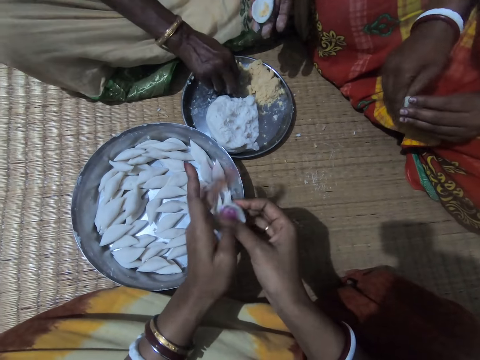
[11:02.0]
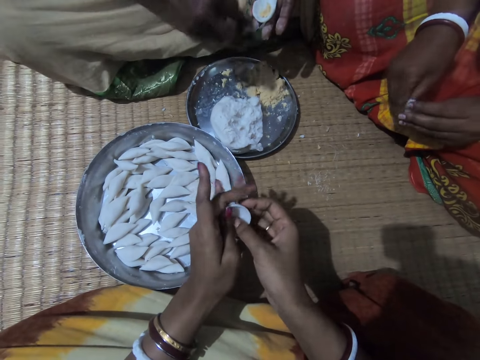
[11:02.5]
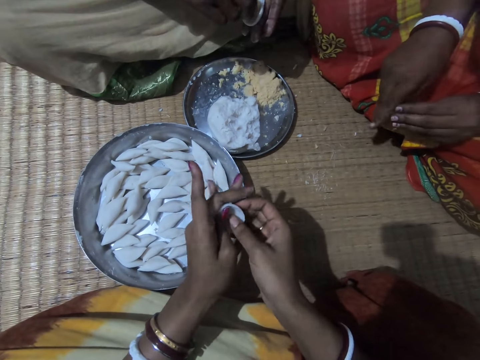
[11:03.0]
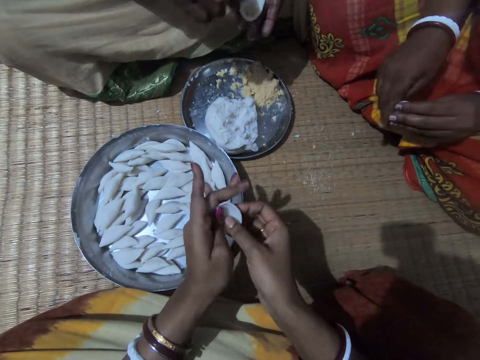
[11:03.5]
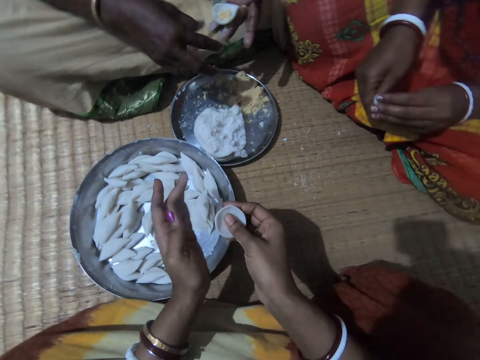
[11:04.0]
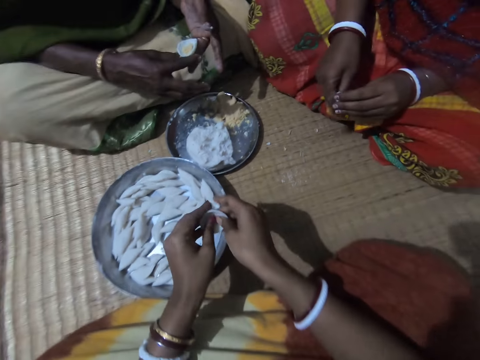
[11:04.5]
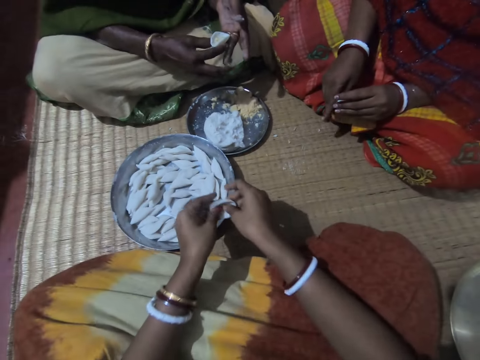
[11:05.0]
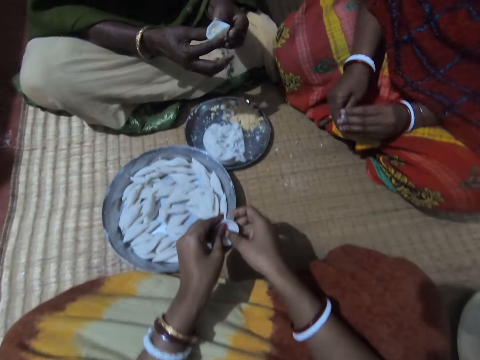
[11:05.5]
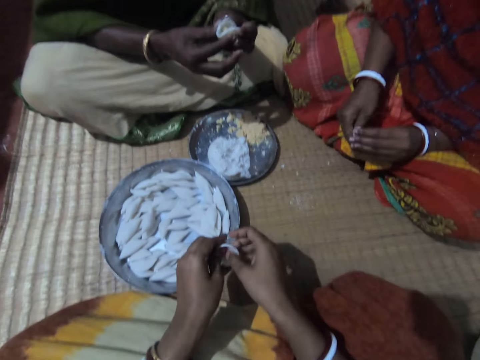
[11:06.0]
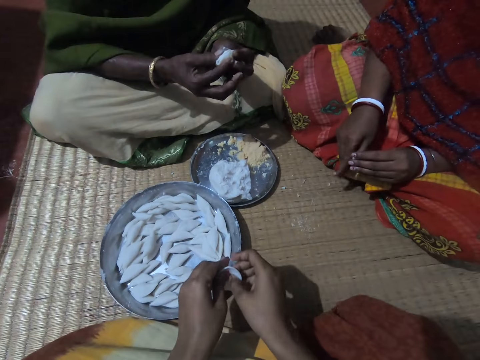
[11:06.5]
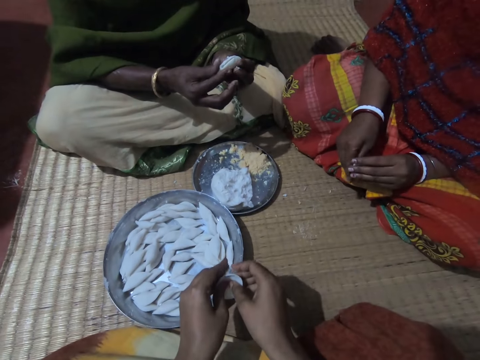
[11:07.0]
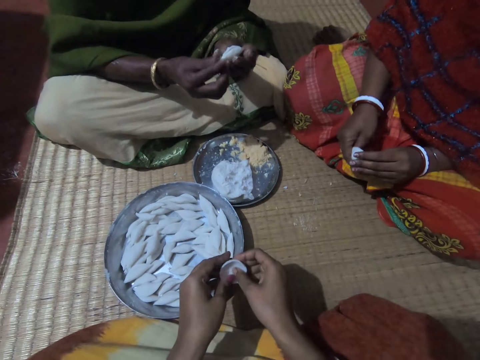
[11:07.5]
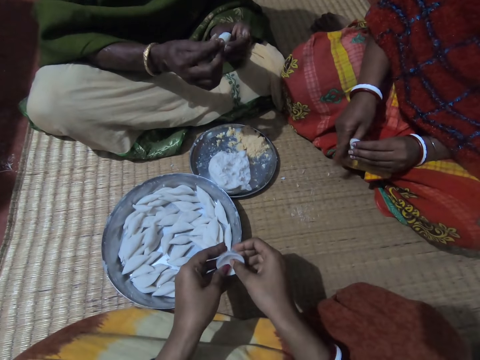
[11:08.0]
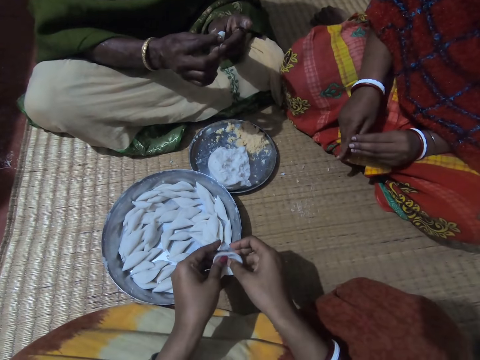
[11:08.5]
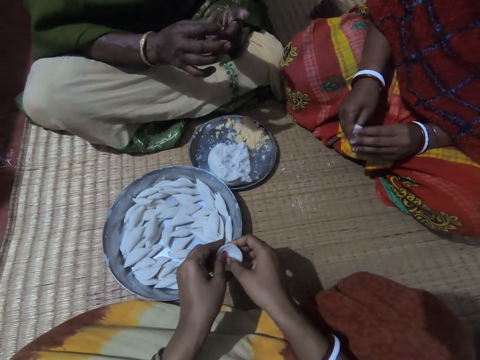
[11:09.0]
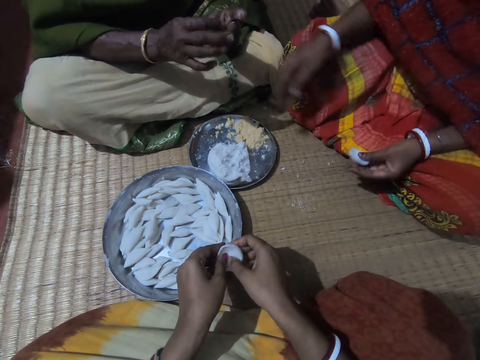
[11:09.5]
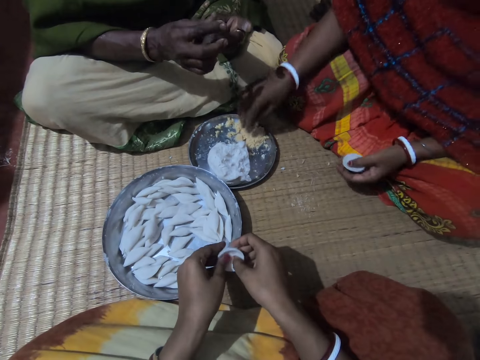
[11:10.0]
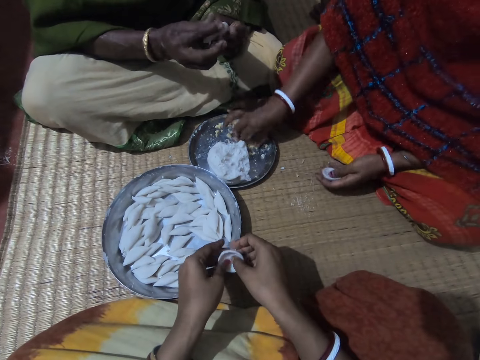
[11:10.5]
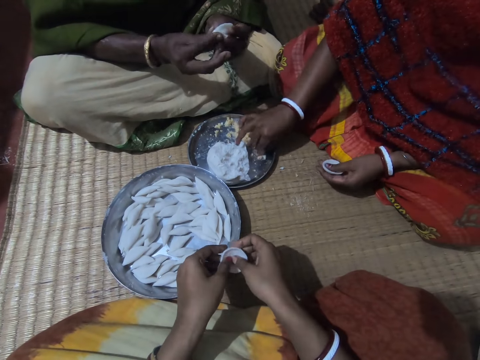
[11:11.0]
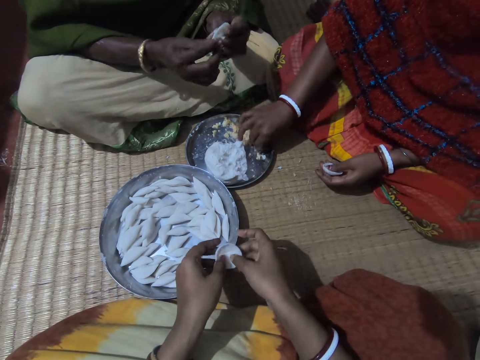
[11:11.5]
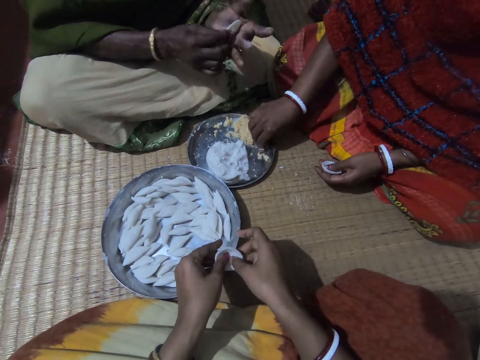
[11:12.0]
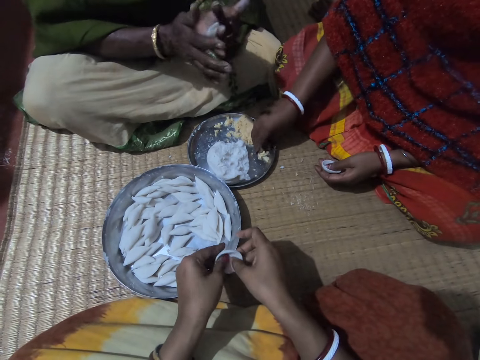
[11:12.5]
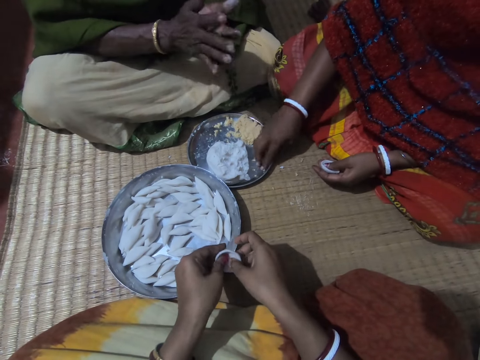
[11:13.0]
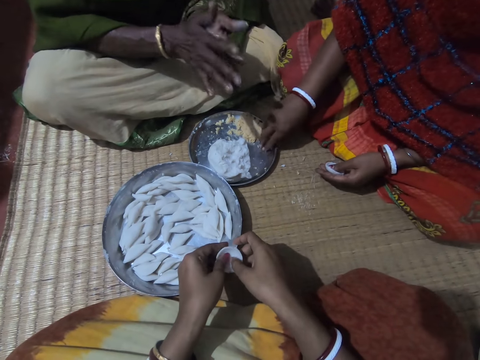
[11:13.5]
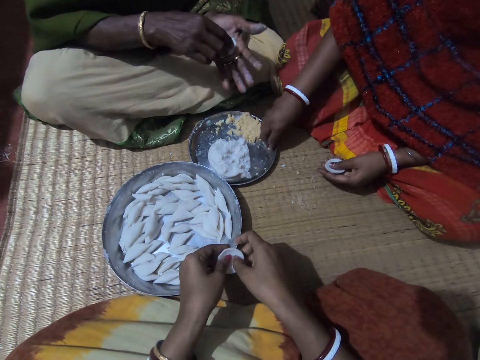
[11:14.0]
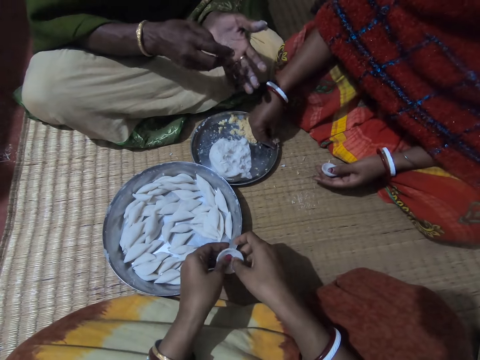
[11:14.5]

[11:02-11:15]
A man picks up some corn meal with his right hand. A woman shapes the dough. Another woman fills the dough with filling. The man puts the corn meal in the flour. The camera wearer shapes the dough. The first woman shapes the dough. The other woman folds the dough. The camera wearer shapes the dough. The man folds the corn flour with both hands. The first woman shapes the dough. The other woman folds the dough. The camera wearer shapes the dough. The first woman shapes the dough. She takes some corn meal from the plate with her right hand. The other woman folds the dough. The camera wearer shapes the dough.

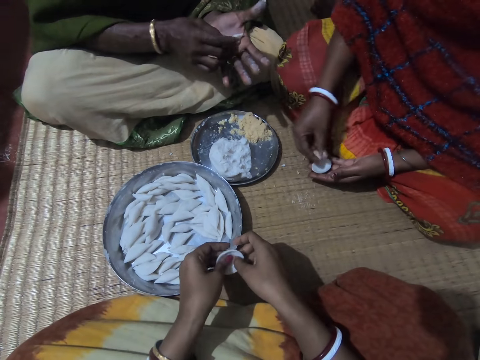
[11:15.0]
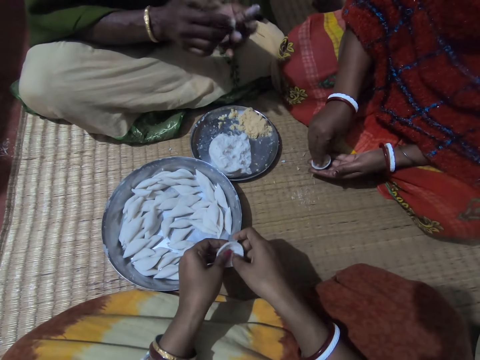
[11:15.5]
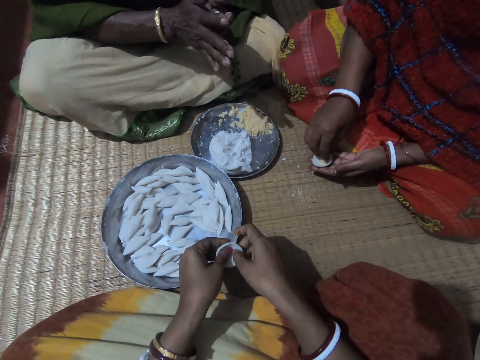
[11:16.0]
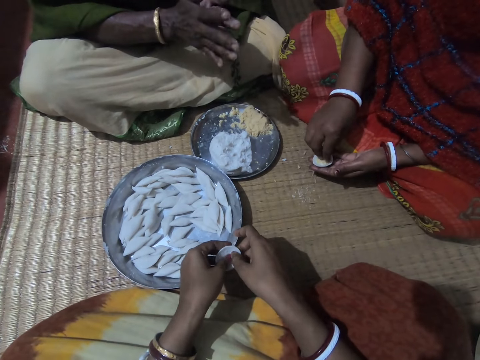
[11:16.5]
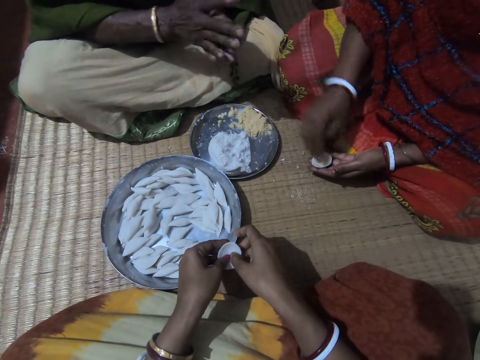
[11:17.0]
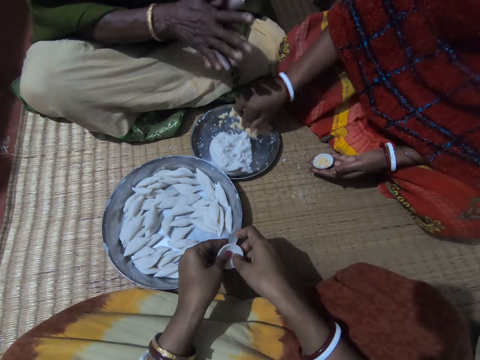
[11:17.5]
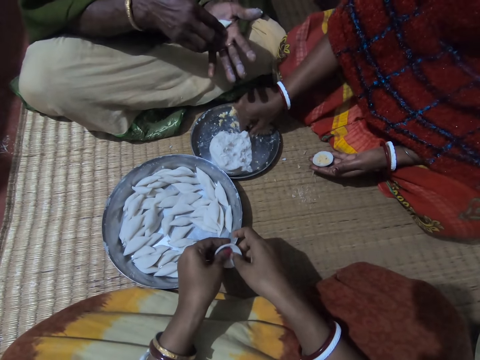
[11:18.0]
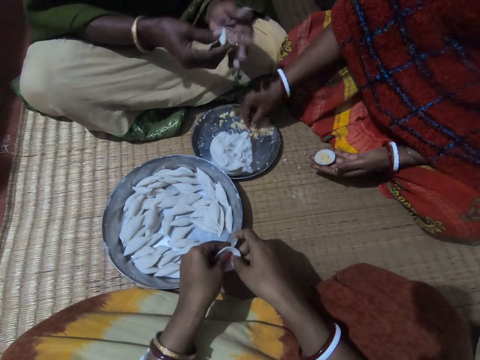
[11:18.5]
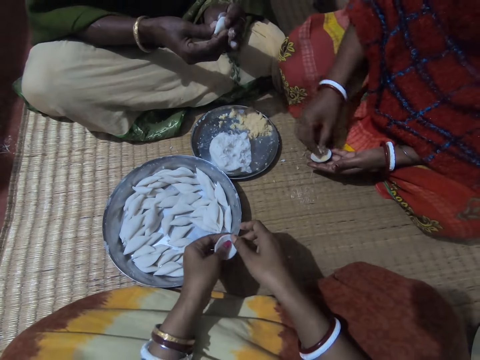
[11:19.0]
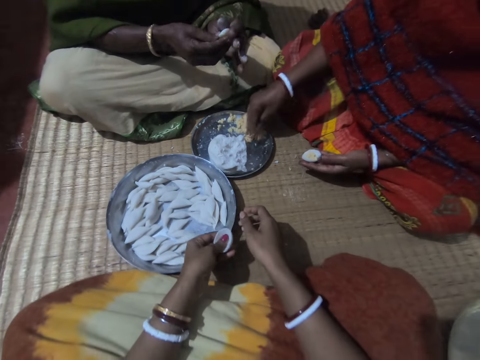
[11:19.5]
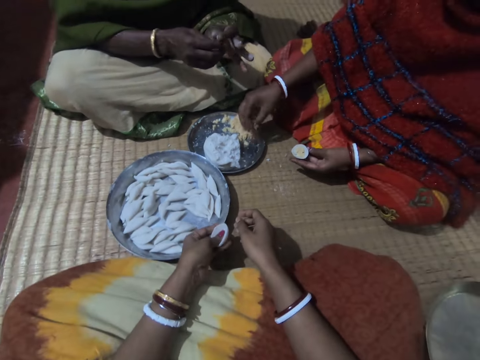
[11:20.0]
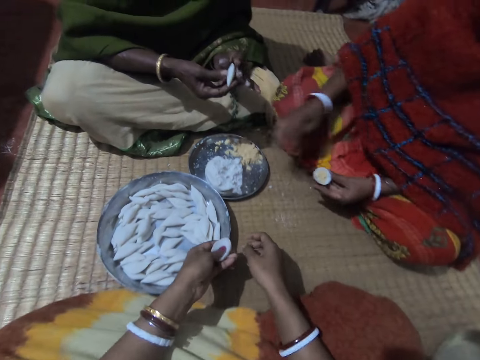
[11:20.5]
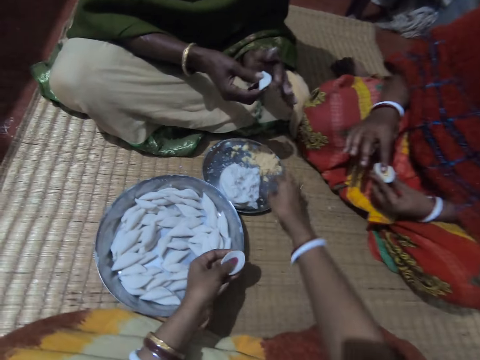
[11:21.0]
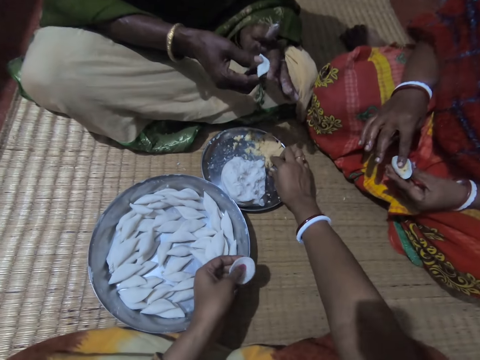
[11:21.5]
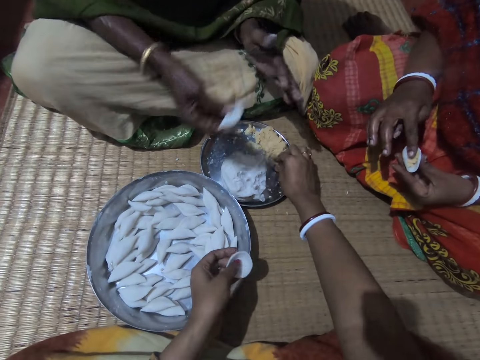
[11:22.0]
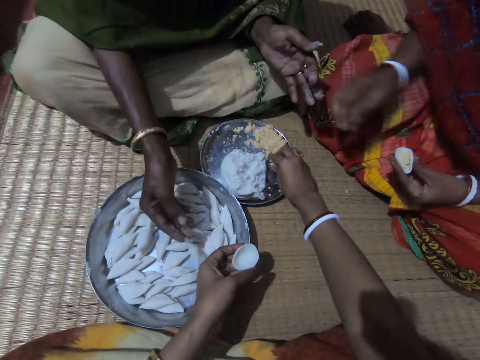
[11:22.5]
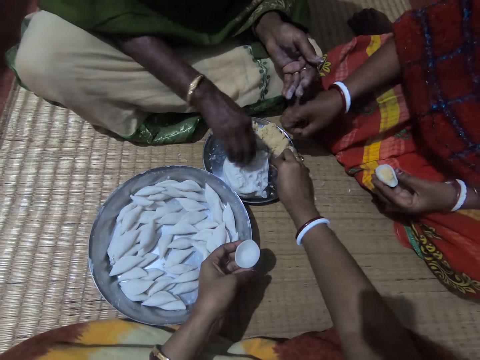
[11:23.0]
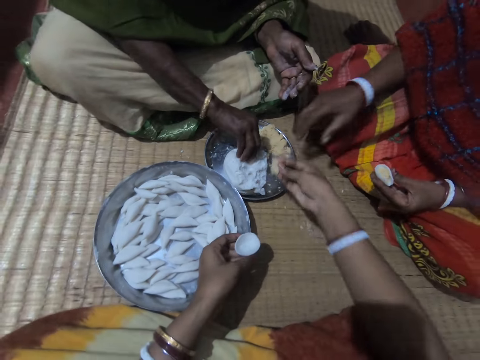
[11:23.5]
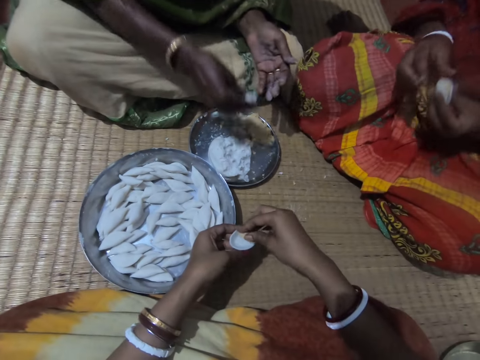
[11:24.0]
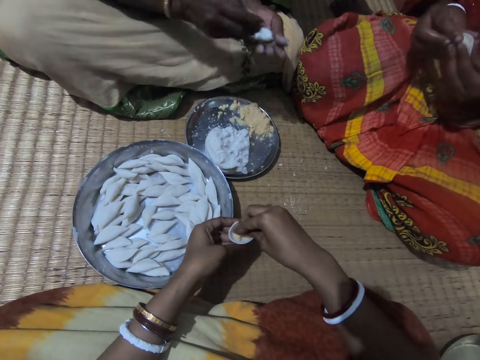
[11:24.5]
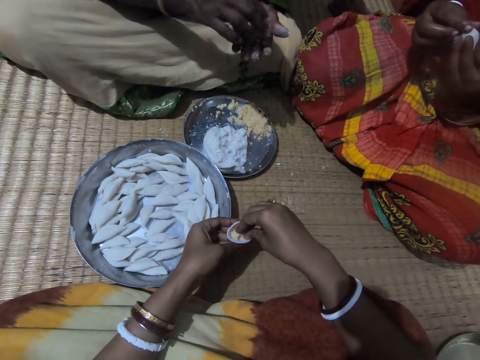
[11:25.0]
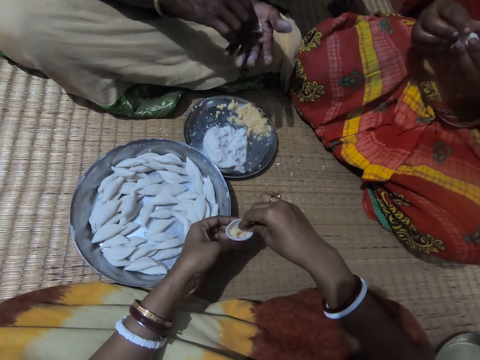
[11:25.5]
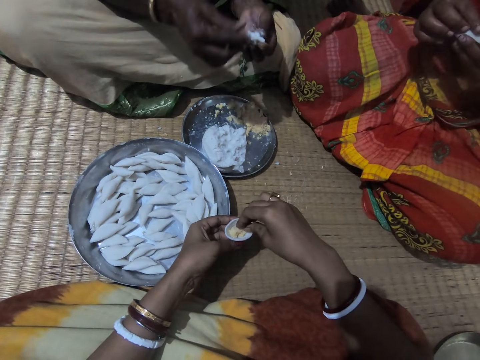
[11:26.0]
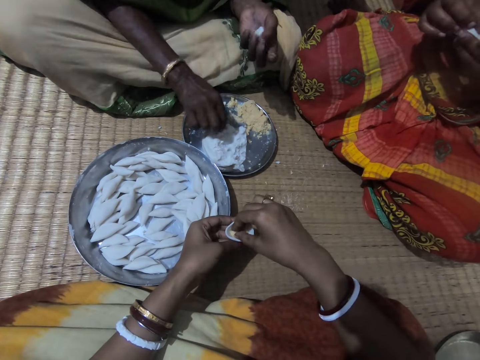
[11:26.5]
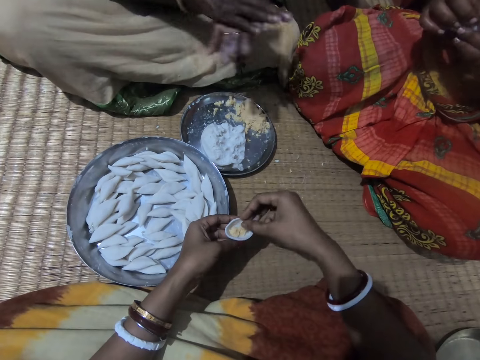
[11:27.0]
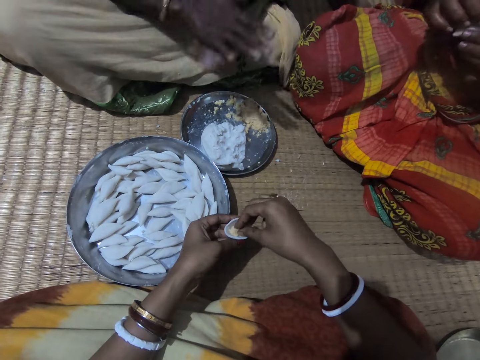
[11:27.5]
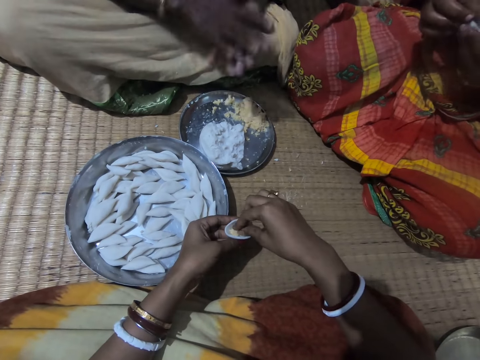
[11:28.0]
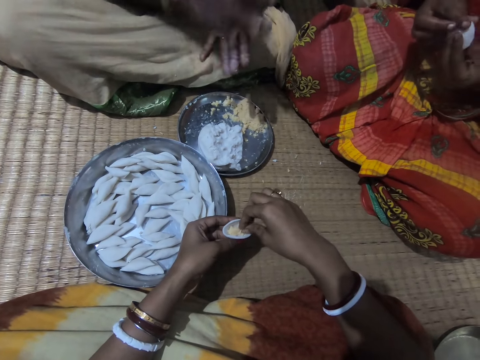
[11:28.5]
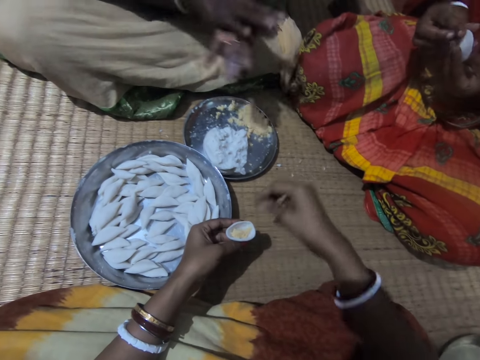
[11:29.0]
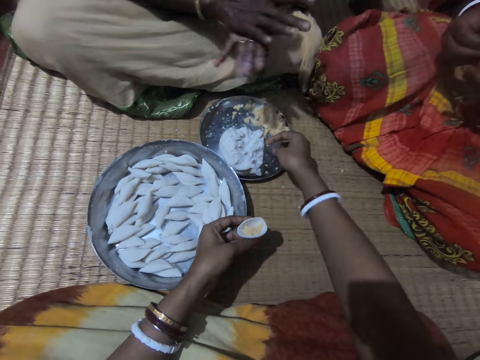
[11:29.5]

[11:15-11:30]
A woman fills the dough with filling. Another woman rolls the dough. The camera wearer shapes the dough. A man rolls the corn flour with both hands. The first woman picks filling on the plate, puts filling in the dough. The camera wearer shapes the dough. The first woman drops the filling on the plate. The other woman folds the dough. The camera wearer shapes the dough. The man puts the corn meal in the corn flour. The other woman folds the dough, shapes the dough and places the dough in the plate. The camera wearer takes some corn meal from the plate with her right hand. The other woman cuts the dough. The man takes some corn flour from the plate with his right hand. The first woman takes some corn meal from the plate with her right hand and folds the dough. The other woman kneads the dough. The camera wearer puts the corn meal into the corn flour with her right hand. The other woman places the dough on the dough. The man rolls the corn flour with both hands. The other woman rolls the dough. The camera wearer arranges the filling in the dough. The first woman folds the dough. The camera wearer drops the filling in the plate.
